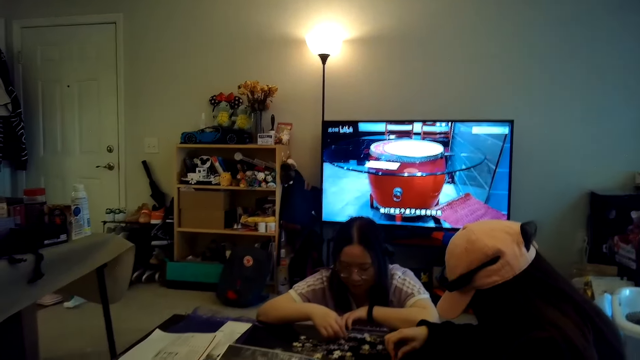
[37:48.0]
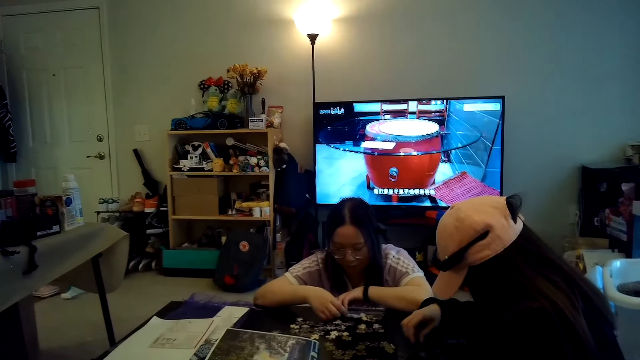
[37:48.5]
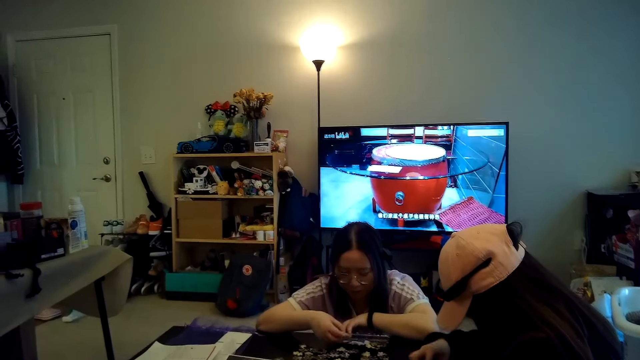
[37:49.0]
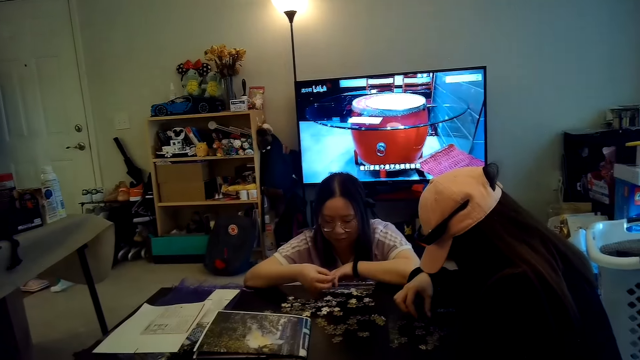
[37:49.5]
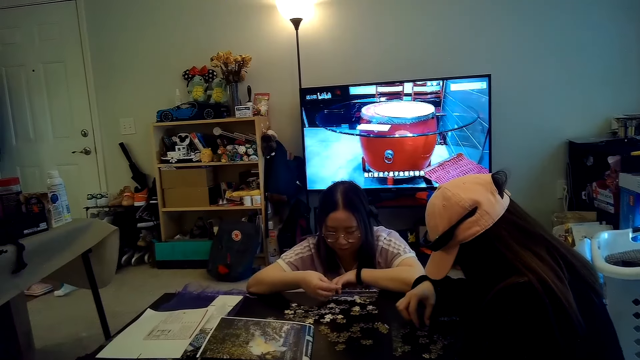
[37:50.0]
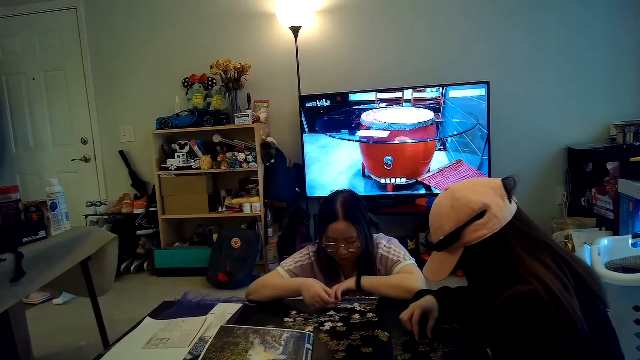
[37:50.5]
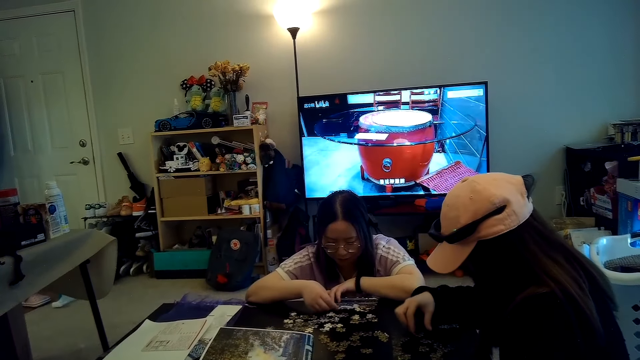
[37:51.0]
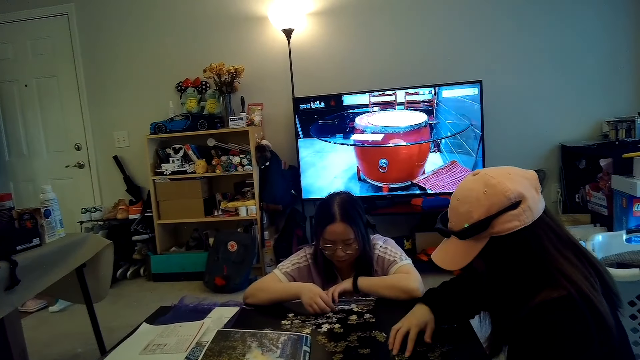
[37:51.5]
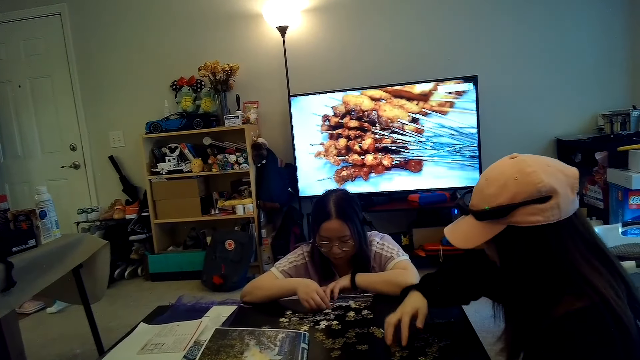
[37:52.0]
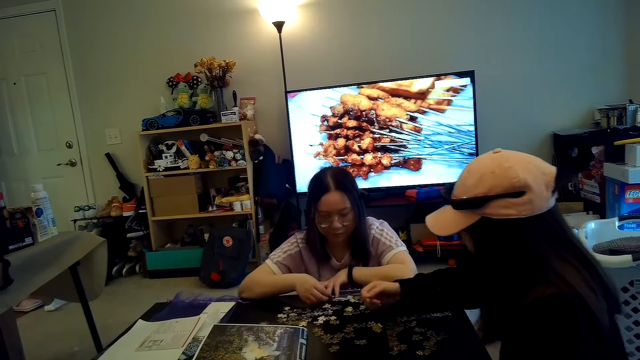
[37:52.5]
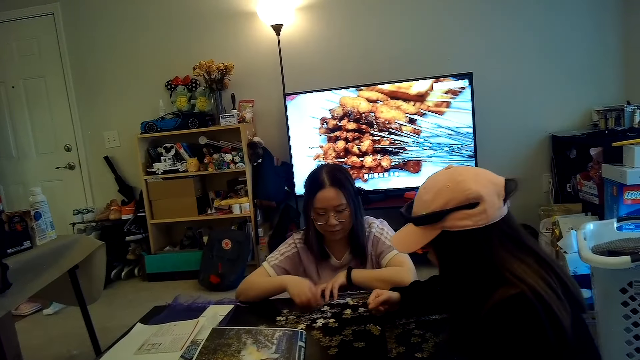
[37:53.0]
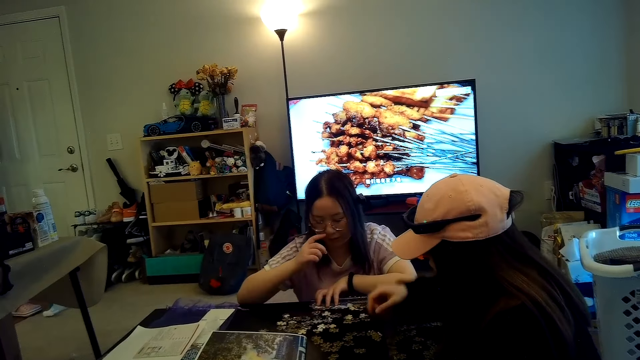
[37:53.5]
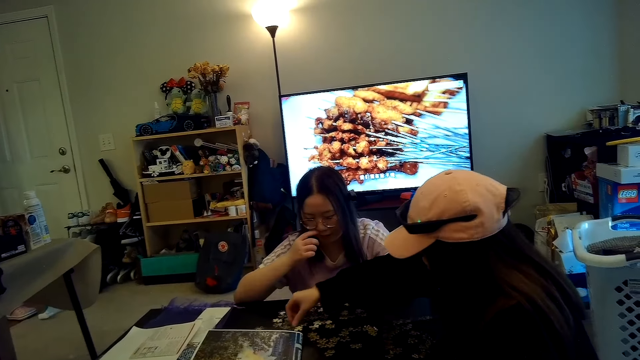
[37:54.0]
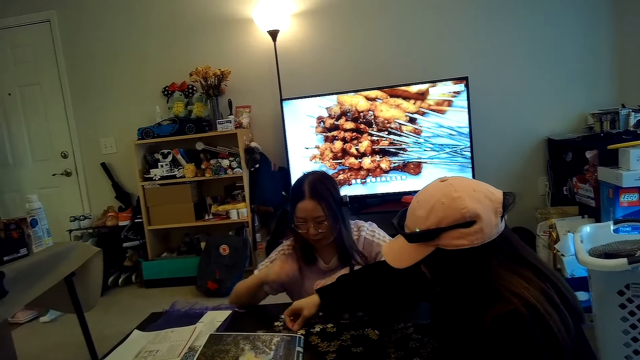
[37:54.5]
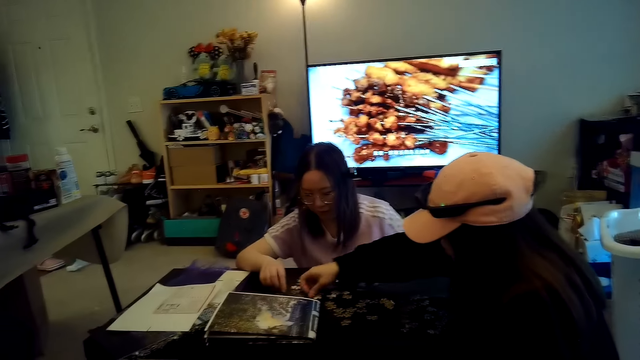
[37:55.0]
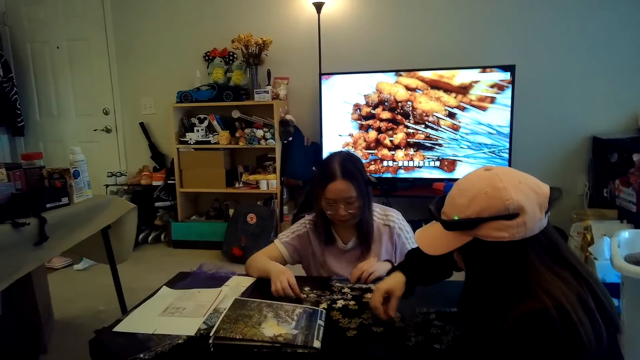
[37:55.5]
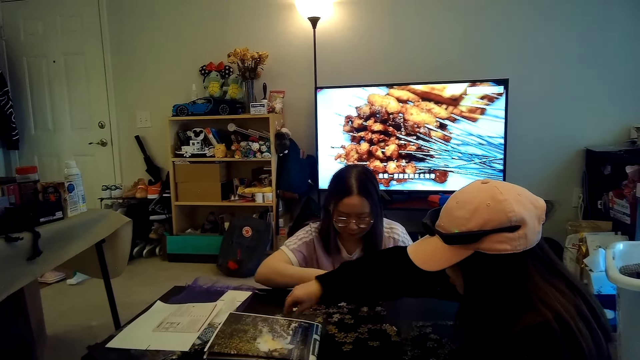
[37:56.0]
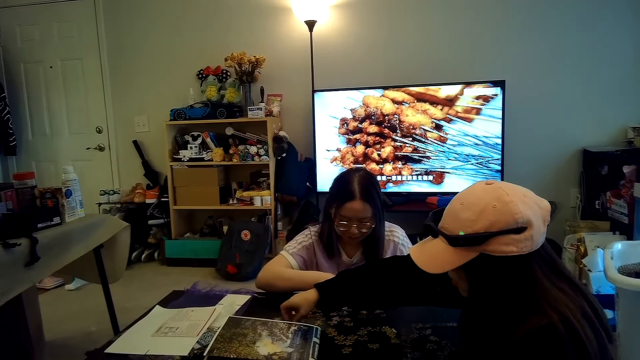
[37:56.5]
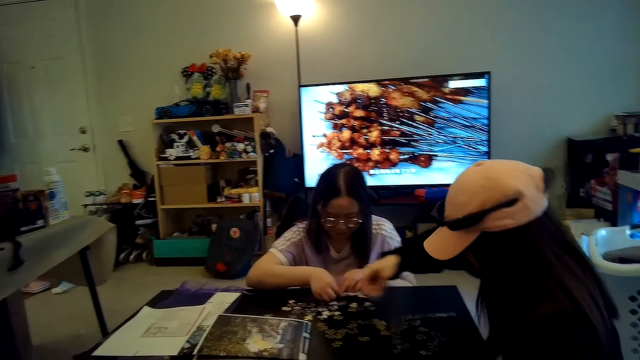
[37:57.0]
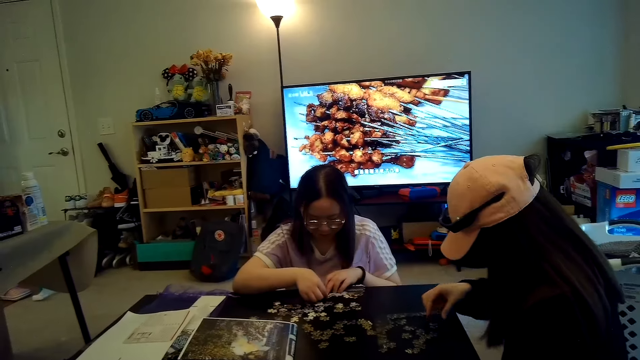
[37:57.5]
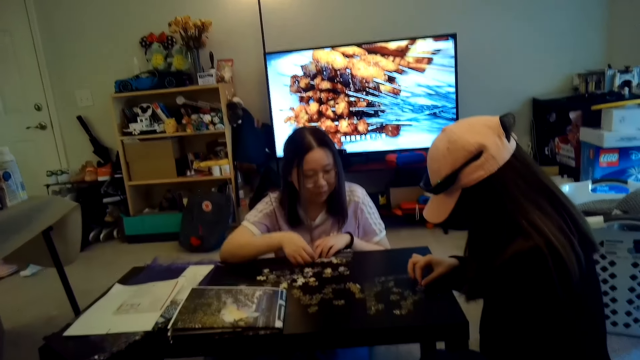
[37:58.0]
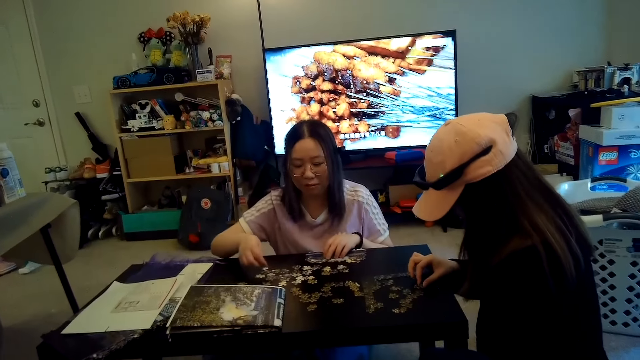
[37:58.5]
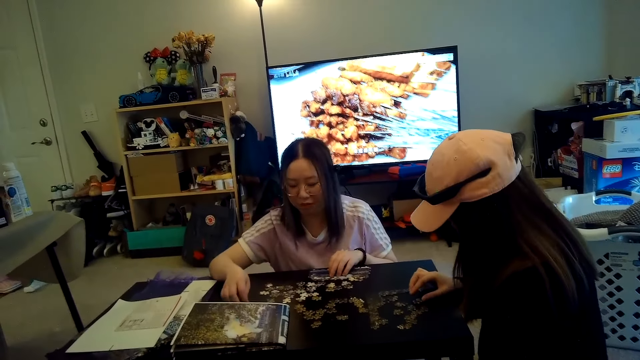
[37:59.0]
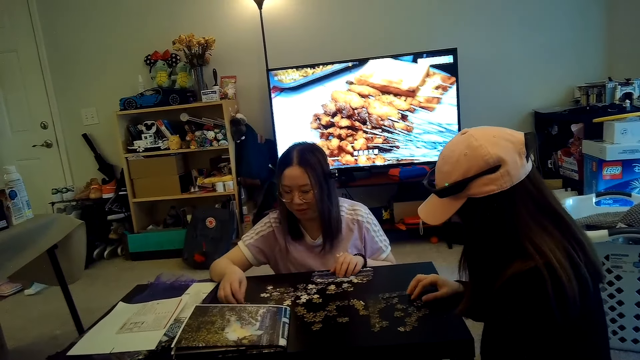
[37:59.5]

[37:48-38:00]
A woman arranges the jigsaw puzzle. Someone plays with something.

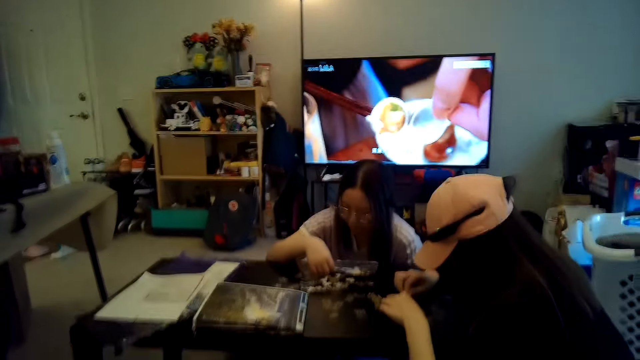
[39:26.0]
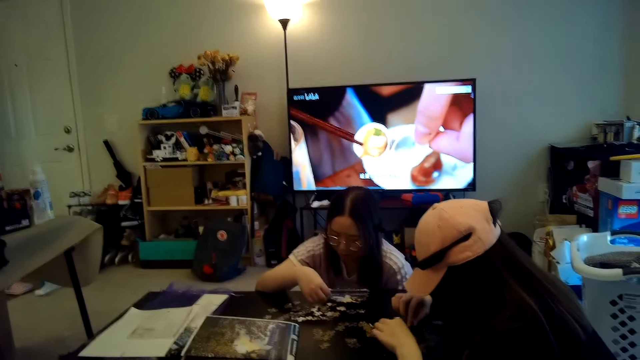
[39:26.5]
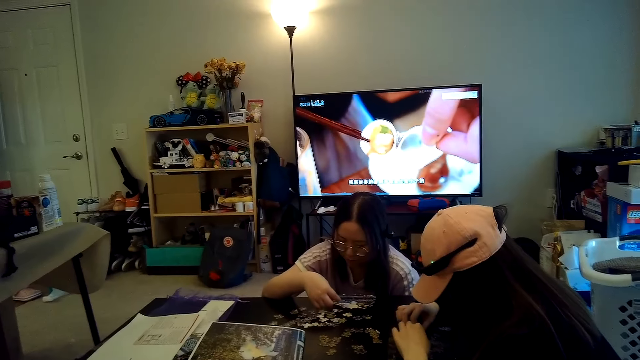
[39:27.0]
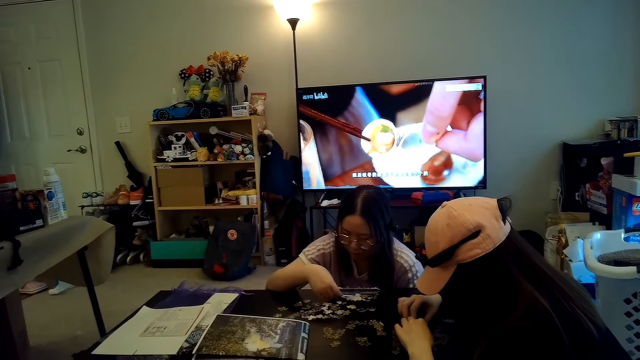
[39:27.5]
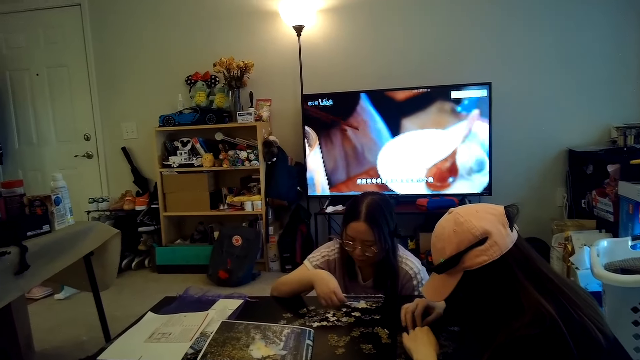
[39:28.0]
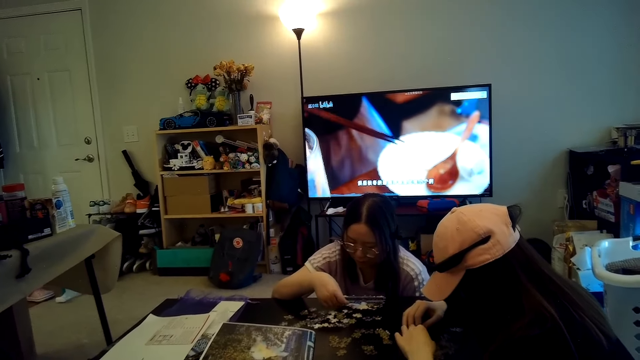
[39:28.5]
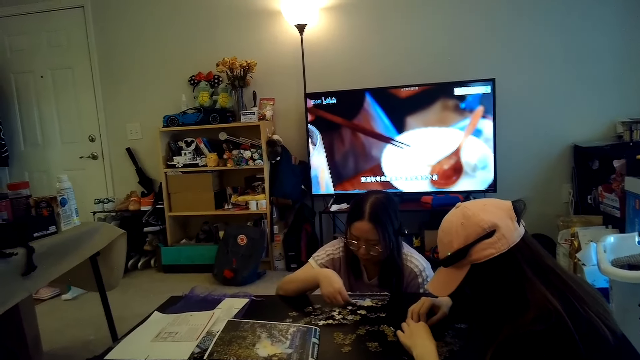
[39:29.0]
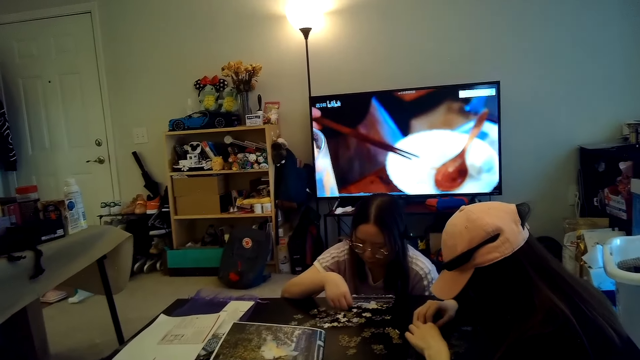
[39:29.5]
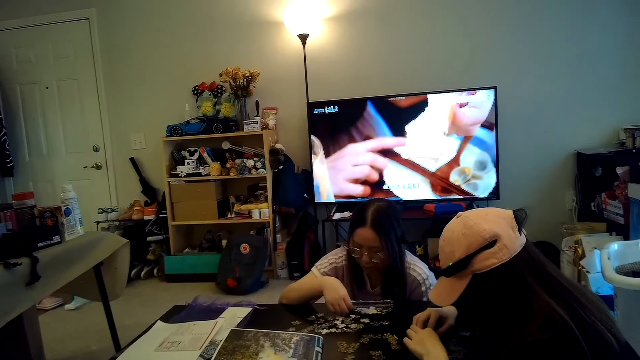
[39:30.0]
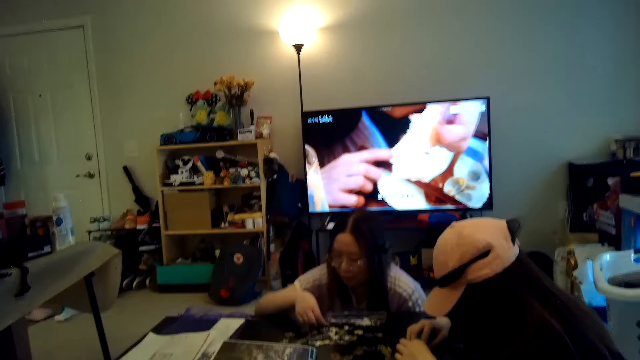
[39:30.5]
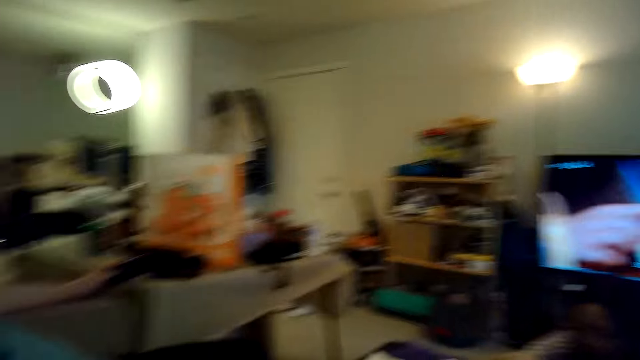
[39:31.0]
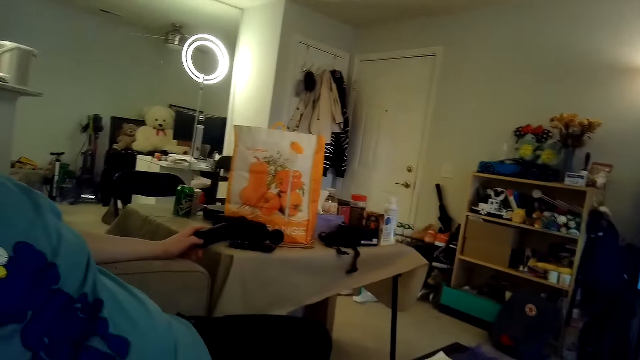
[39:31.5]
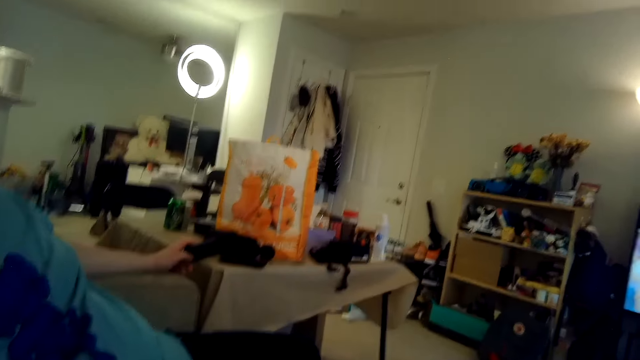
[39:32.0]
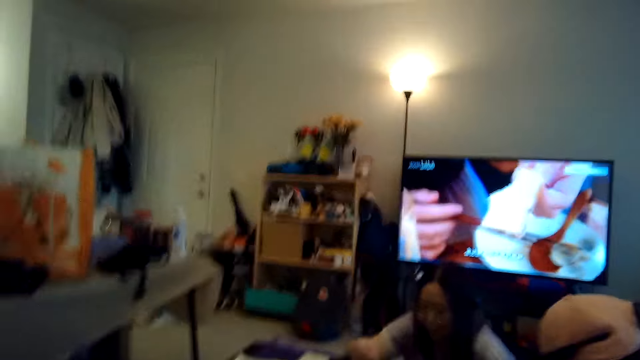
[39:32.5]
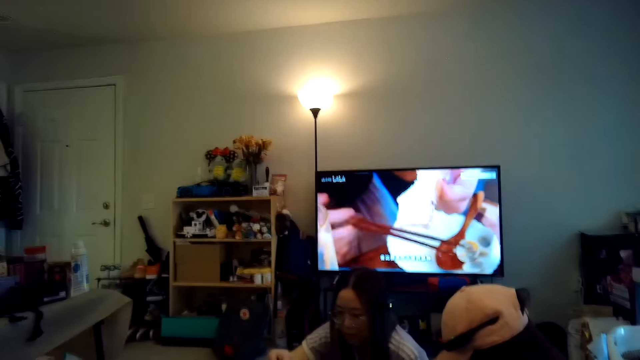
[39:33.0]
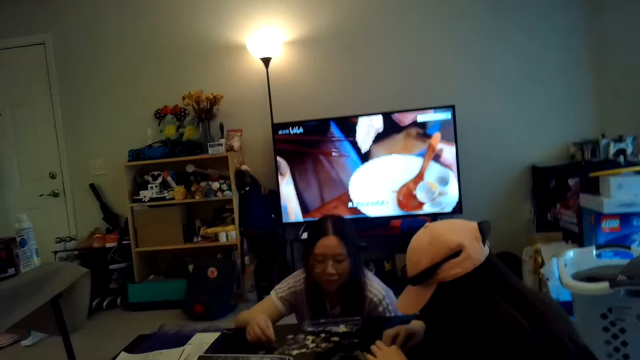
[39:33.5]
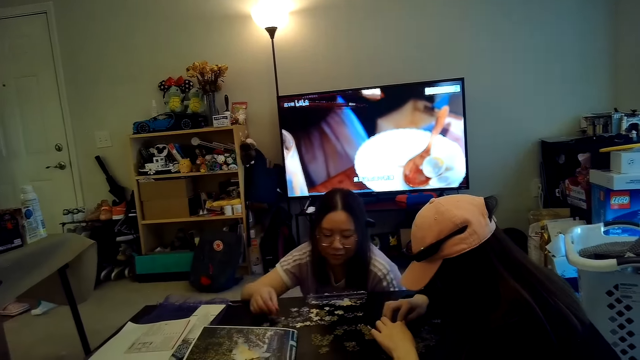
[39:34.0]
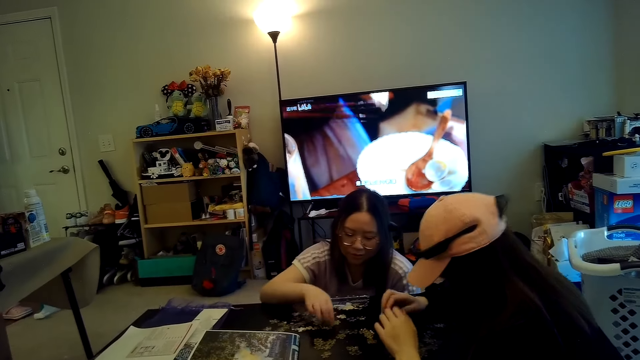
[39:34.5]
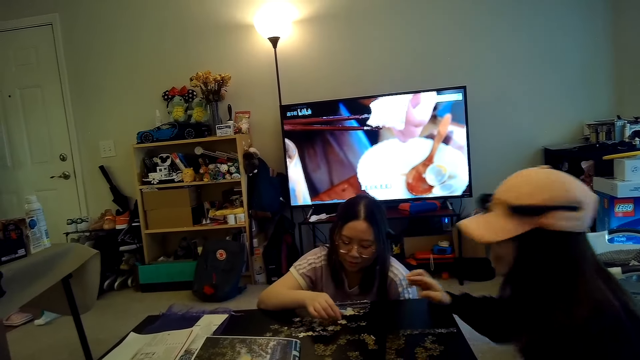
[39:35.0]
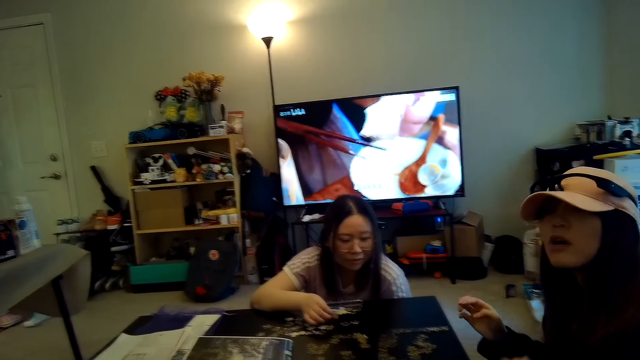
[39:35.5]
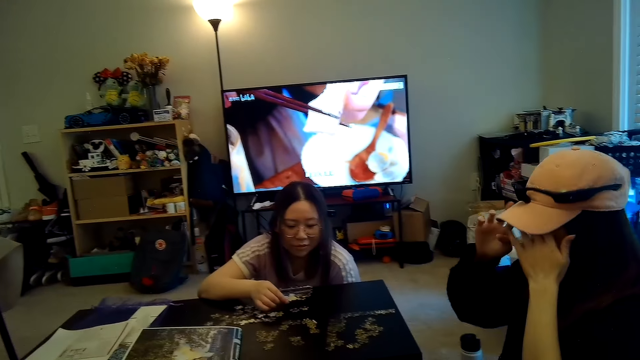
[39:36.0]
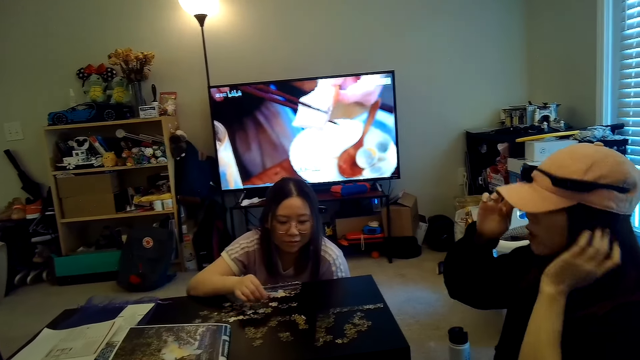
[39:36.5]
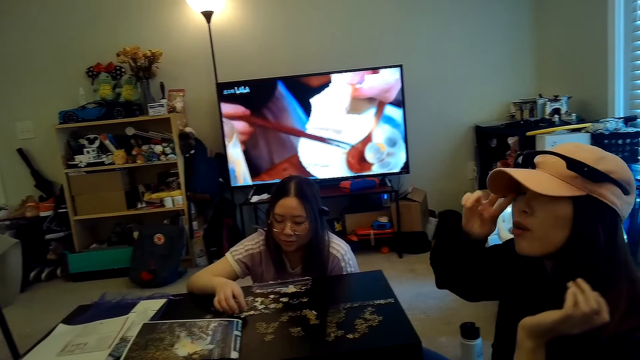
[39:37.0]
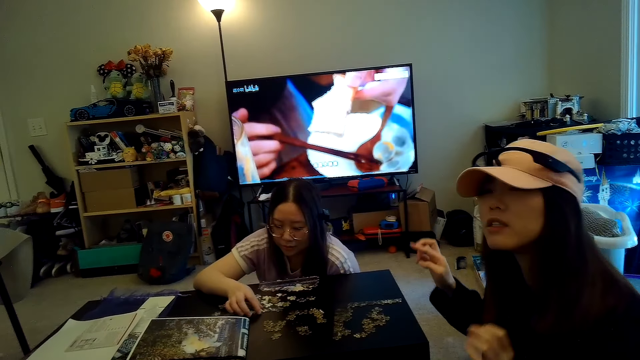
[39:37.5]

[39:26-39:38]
The camera wearer looks at the TV. A woman talks to the camera wearer.
